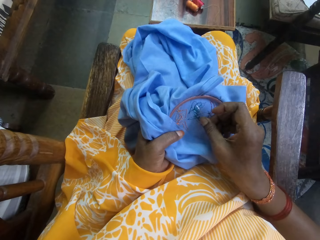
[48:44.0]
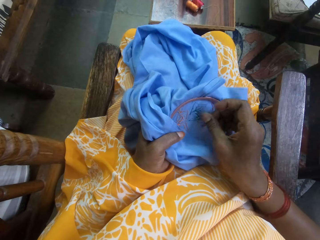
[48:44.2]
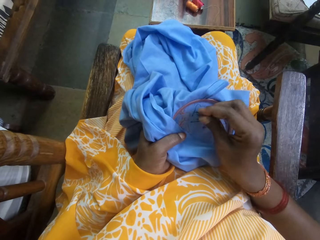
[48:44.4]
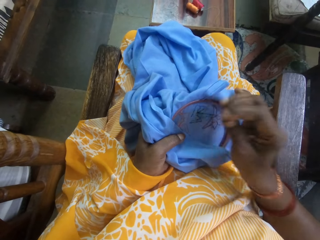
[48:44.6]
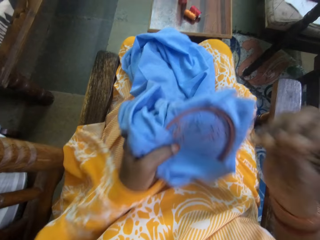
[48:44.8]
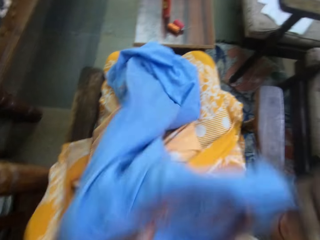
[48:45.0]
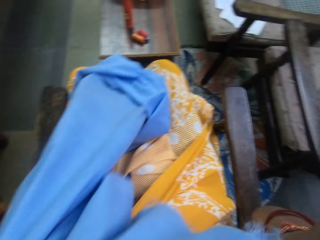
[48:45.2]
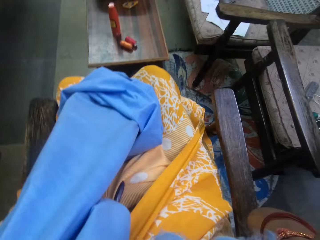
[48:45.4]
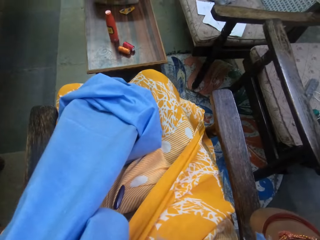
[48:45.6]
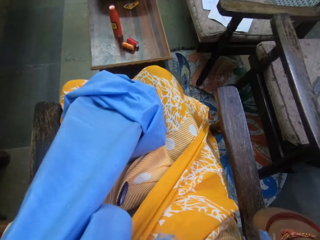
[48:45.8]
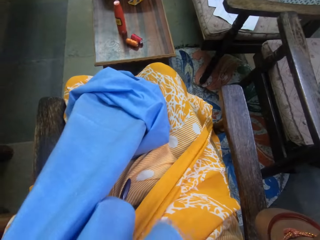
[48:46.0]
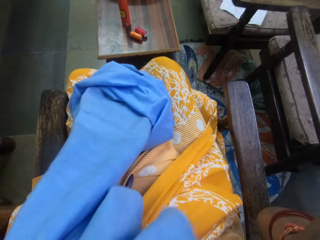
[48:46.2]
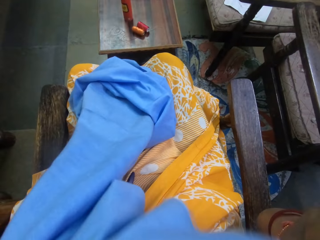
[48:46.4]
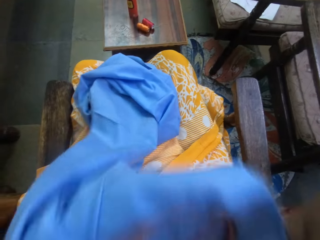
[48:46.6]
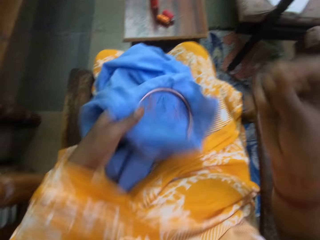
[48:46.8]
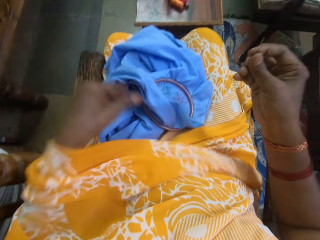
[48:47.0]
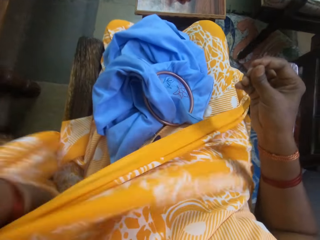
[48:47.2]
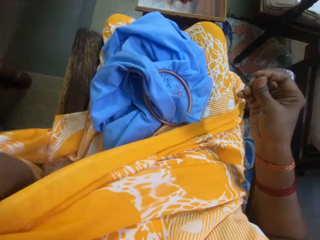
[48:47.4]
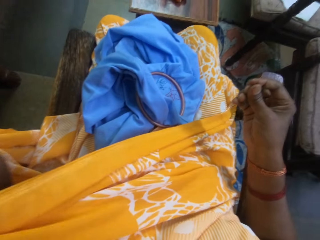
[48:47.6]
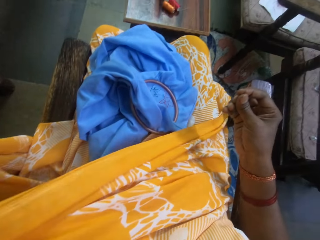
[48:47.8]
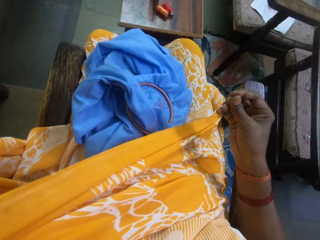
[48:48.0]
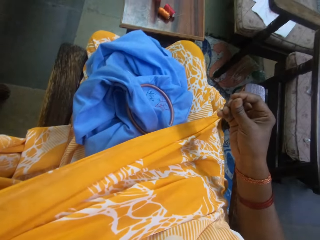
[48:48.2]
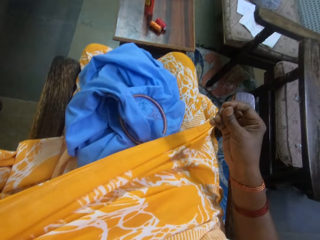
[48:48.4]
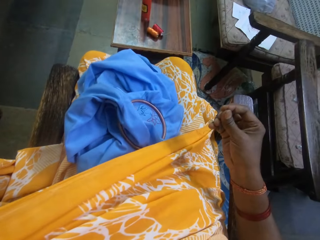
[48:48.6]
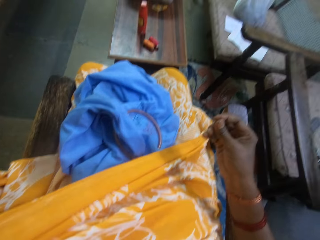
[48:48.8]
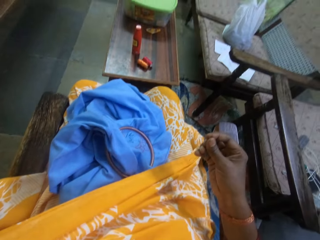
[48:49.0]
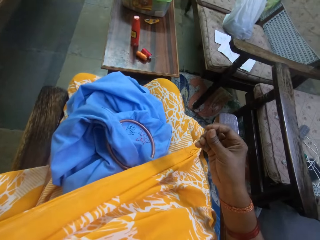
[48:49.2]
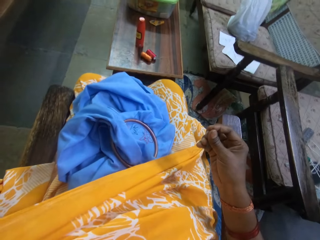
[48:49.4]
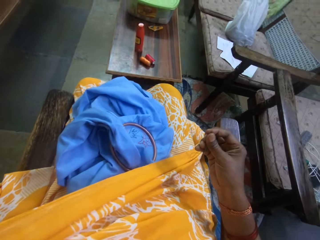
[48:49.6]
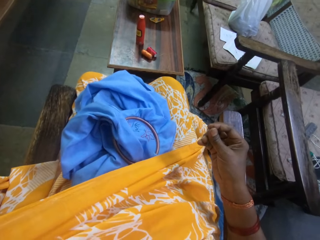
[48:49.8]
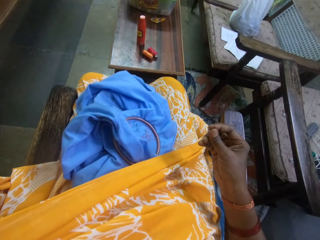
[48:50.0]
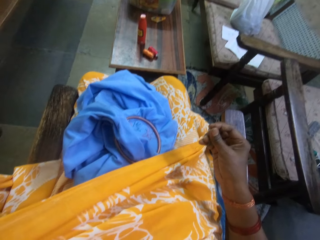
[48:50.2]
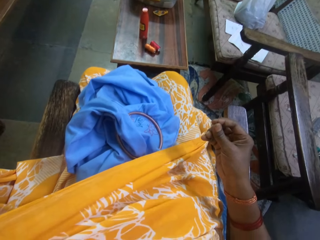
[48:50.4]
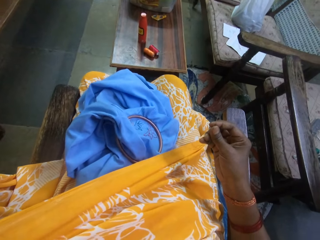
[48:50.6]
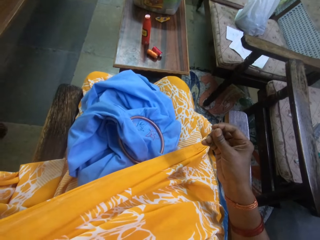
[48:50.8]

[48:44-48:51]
The camera wearer cuts the thread with her mouth. She lifts the fabric. She drops the embroidery hoop on her lap with her left hand. She touches her head with her left hand. She holds the needle.
